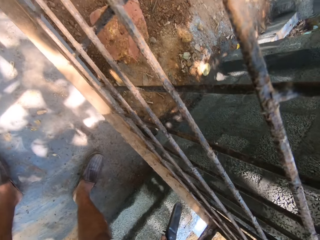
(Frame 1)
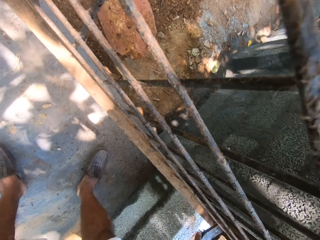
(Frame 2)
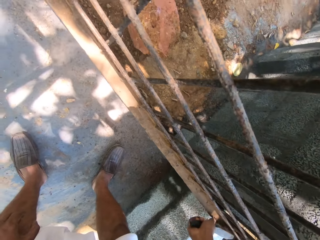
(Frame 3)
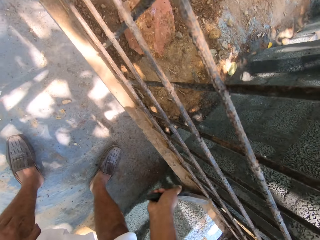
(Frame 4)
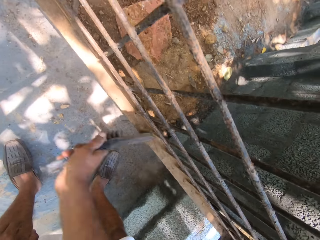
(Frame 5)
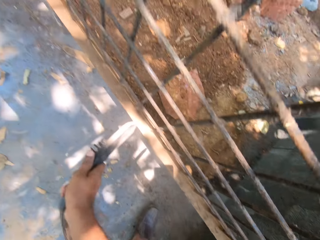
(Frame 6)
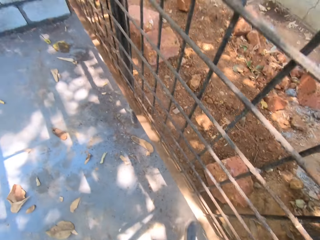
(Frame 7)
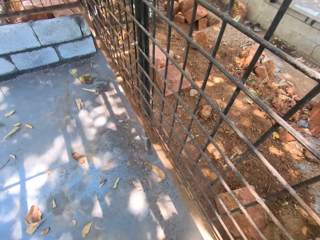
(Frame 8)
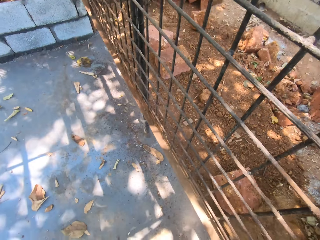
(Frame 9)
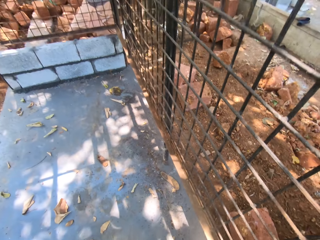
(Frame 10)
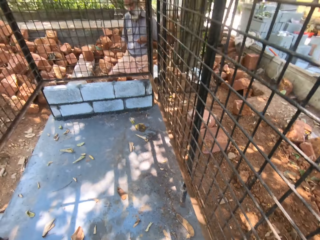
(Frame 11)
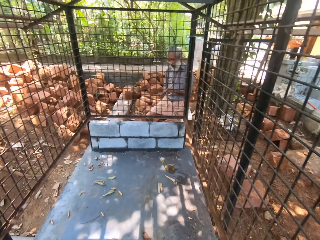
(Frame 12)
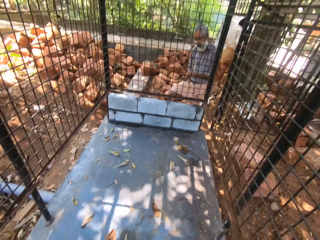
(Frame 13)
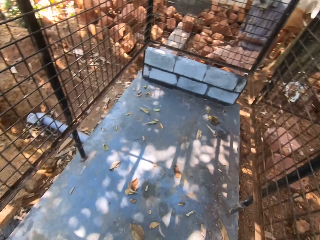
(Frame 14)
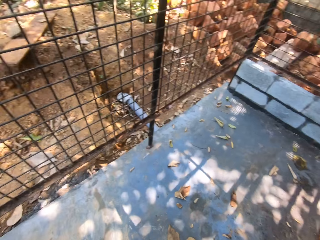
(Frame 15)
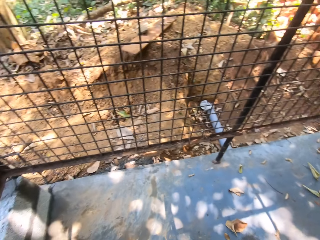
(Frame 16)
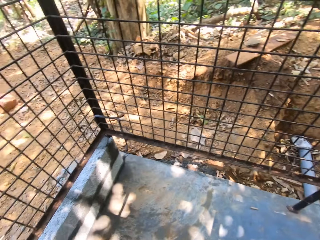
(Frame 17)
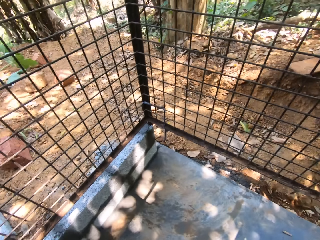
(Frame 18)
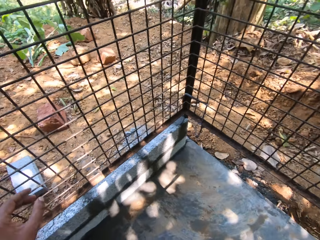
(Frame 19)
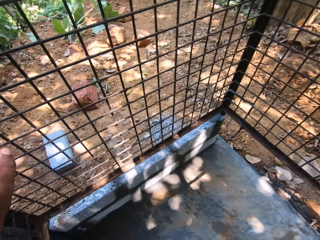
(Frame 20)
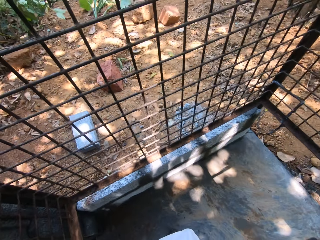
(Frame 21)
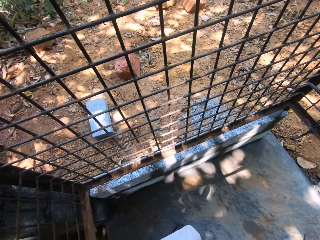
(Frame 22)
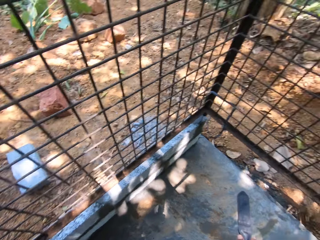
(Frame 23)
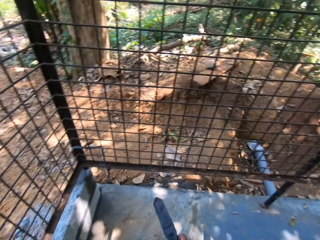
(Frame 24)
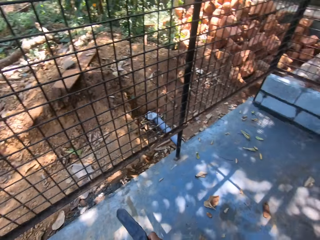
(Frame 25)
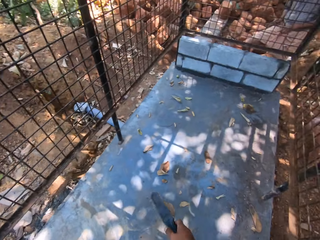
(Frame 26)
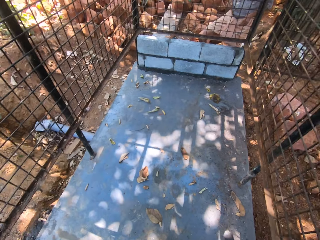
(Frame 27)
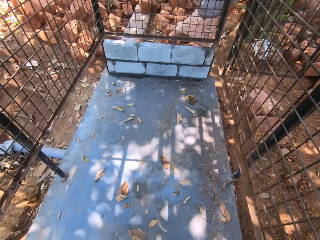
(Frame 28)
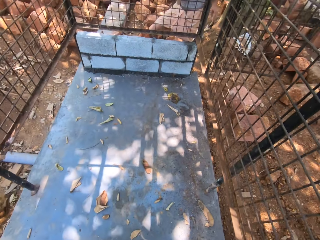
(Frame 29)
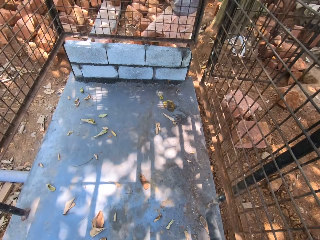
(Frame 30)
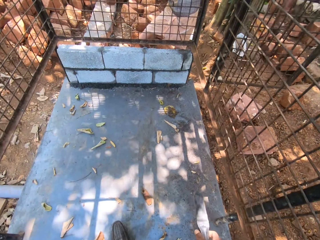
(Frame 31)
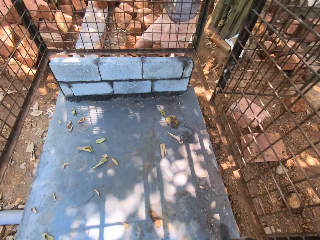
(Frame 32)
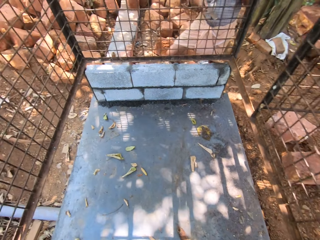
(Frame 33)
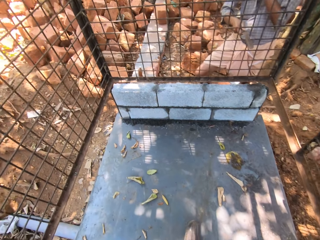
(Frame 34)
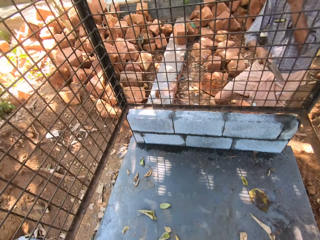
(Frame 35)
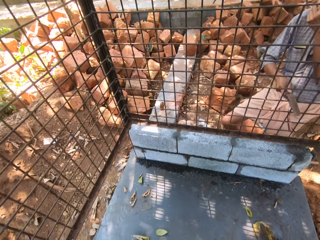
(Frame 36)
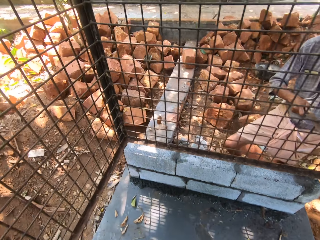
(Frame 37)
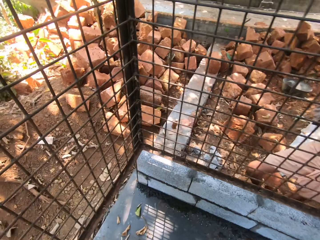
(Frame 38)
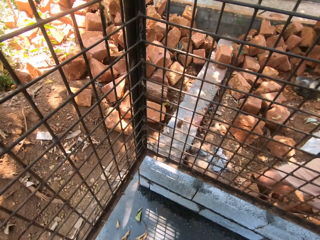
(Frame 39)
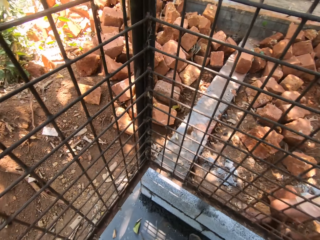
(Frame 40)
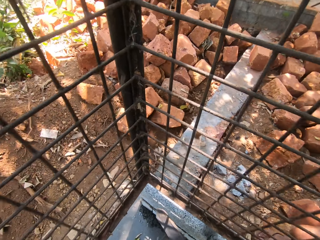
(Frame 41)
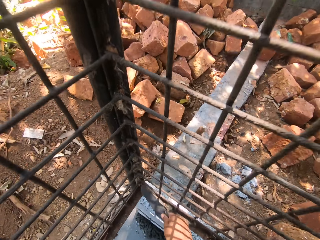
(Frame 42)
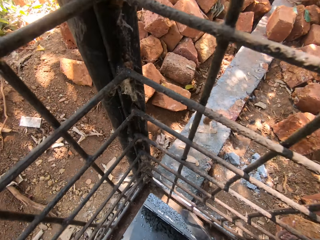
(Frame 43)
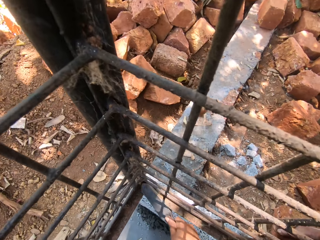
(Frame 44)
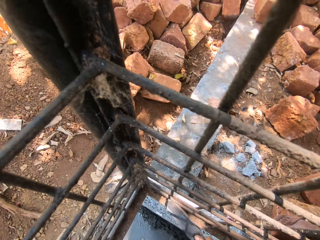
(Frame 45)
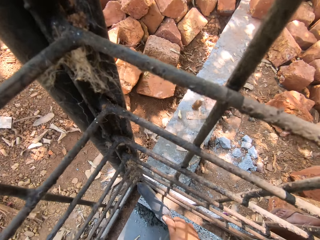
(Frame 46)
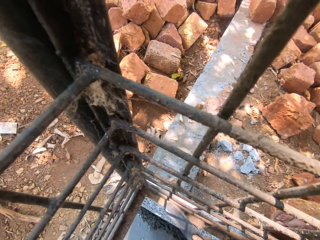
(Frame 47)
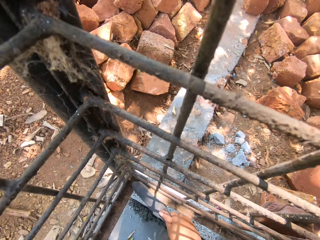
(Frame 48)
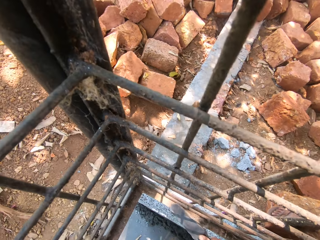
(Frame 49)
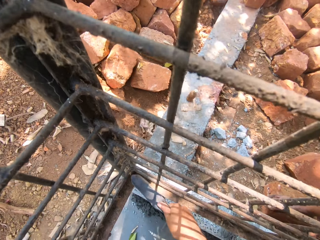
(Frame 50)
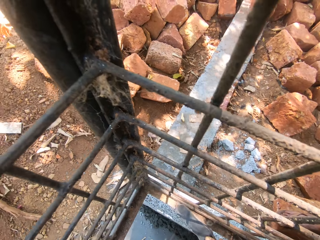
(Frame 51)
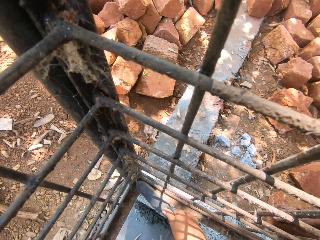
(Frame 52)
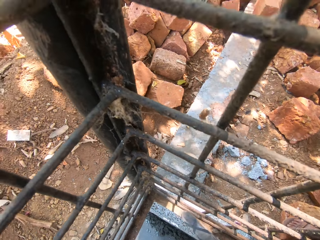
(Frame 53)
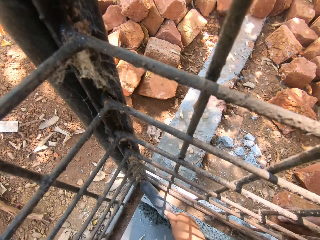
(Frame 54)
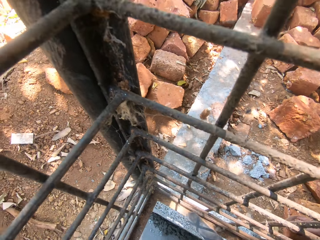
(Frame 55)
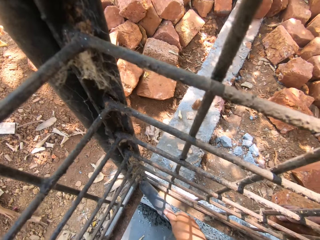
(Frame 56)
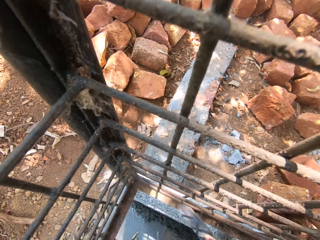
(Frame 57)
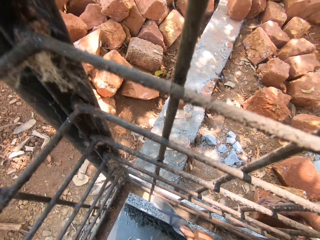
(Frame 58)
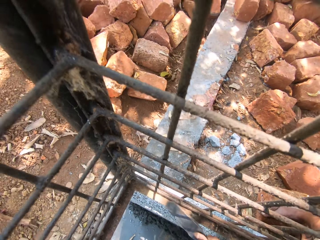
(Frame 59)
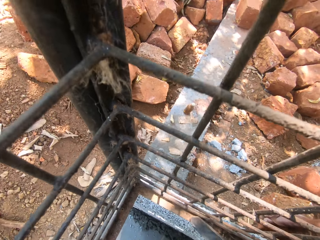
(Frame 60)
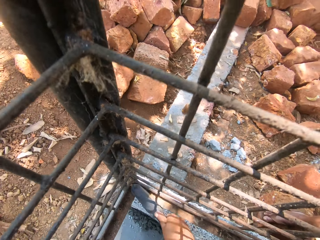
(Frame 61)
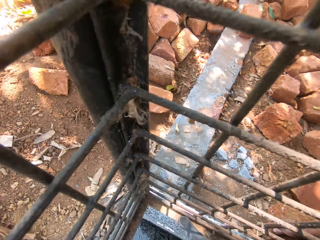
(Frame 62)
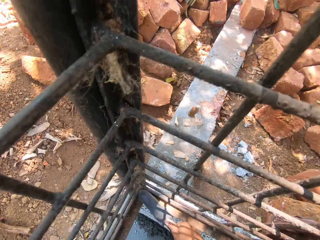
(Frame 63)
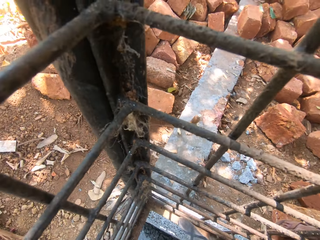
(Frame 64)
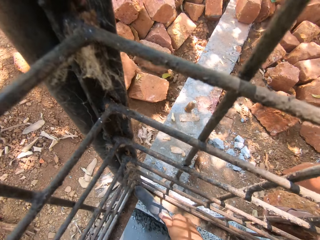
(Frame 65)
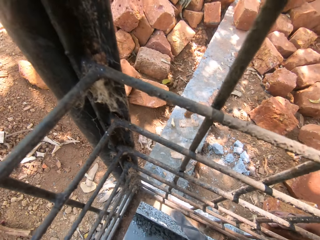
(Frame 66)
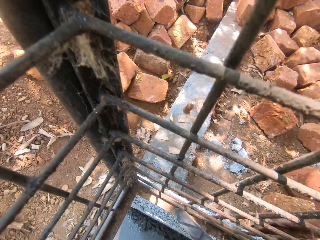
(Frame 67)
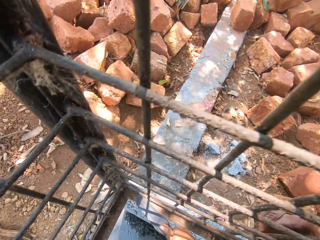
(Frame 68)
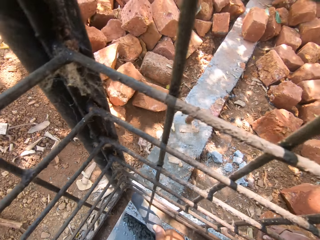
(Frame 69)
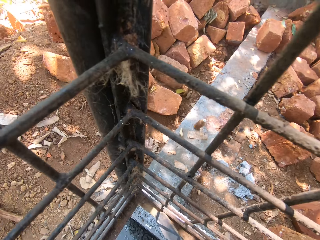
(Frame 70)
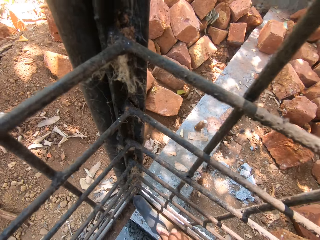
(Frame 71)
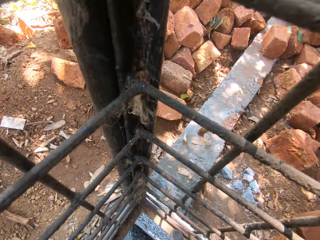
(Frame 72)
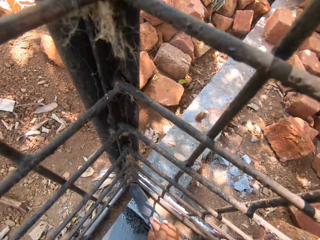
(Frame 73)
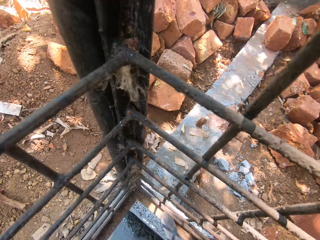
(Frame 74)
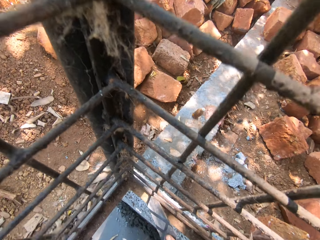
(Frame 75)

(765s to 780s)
The camera wearer looks around. They walk around. They scrape off rust from the metal surface.

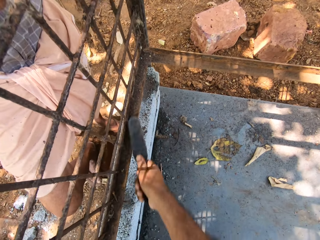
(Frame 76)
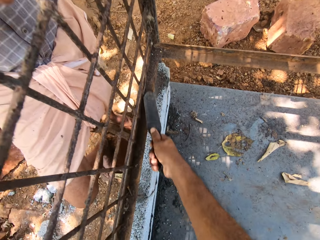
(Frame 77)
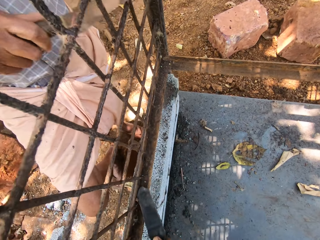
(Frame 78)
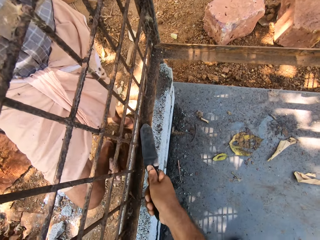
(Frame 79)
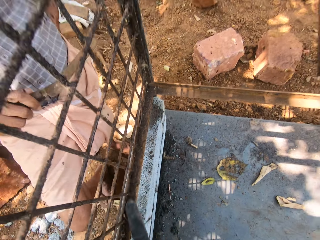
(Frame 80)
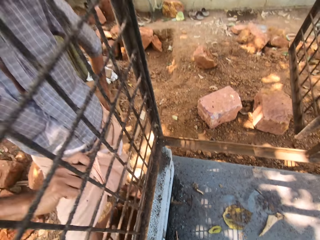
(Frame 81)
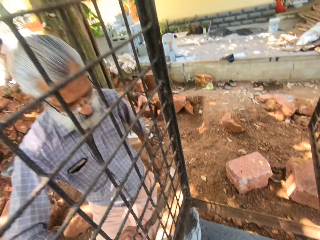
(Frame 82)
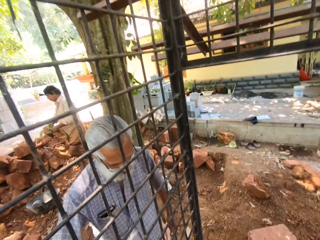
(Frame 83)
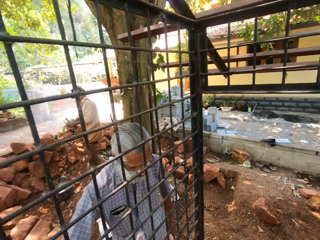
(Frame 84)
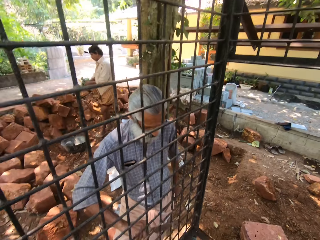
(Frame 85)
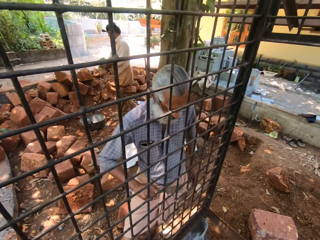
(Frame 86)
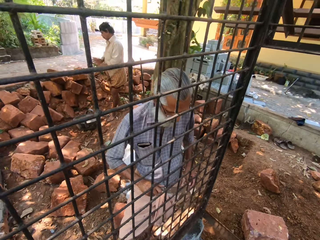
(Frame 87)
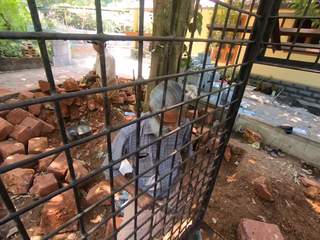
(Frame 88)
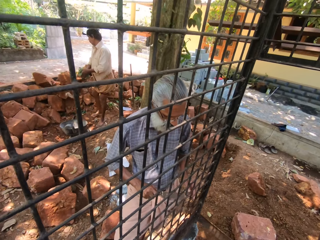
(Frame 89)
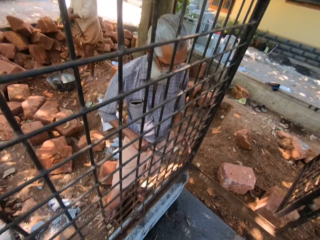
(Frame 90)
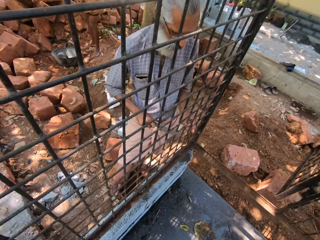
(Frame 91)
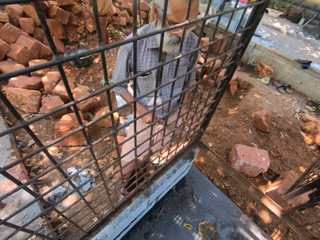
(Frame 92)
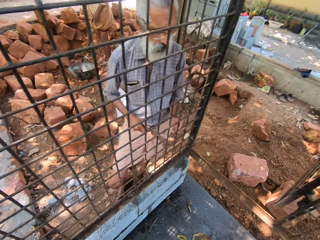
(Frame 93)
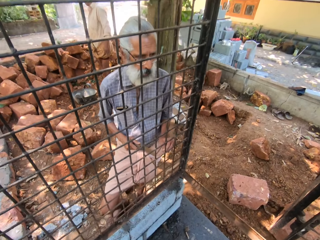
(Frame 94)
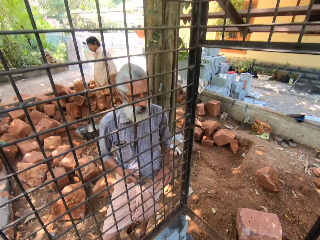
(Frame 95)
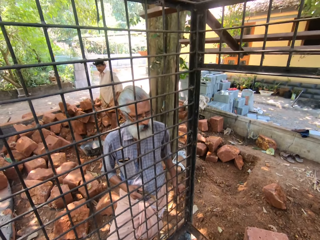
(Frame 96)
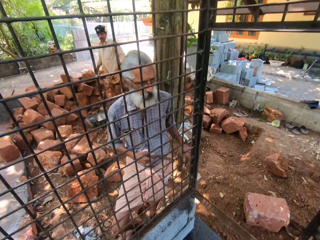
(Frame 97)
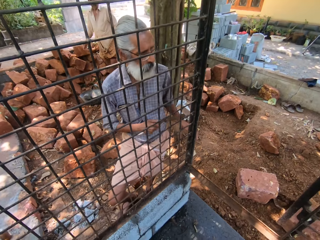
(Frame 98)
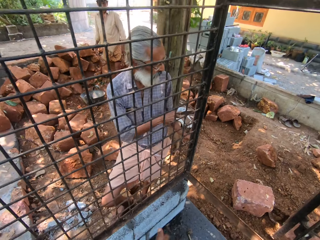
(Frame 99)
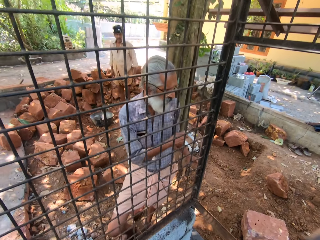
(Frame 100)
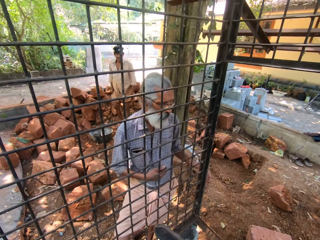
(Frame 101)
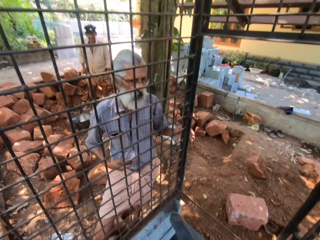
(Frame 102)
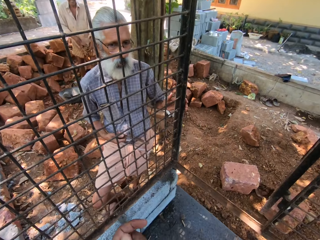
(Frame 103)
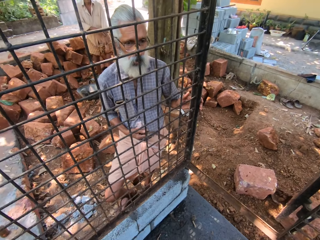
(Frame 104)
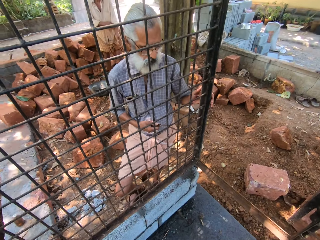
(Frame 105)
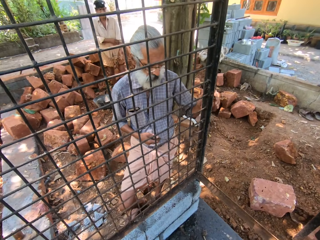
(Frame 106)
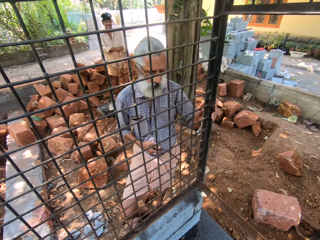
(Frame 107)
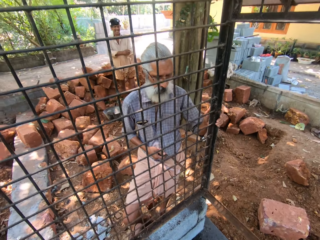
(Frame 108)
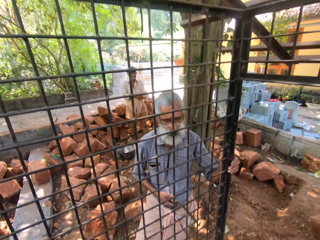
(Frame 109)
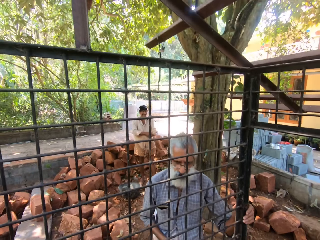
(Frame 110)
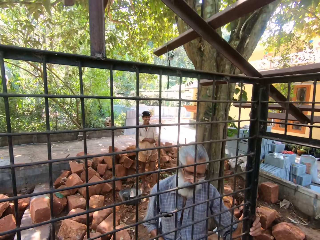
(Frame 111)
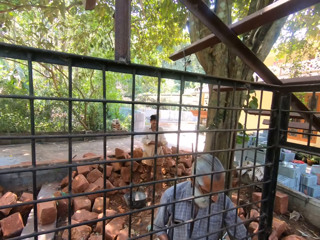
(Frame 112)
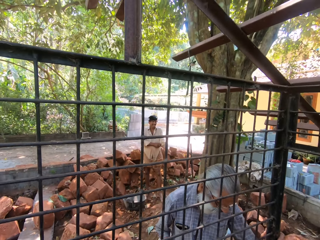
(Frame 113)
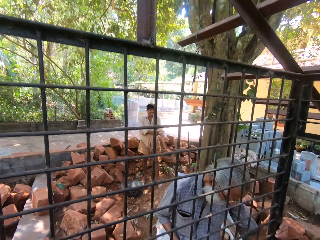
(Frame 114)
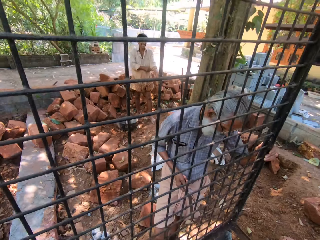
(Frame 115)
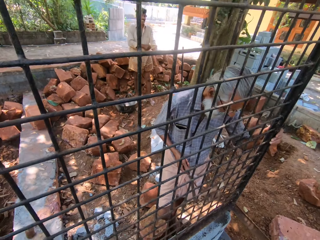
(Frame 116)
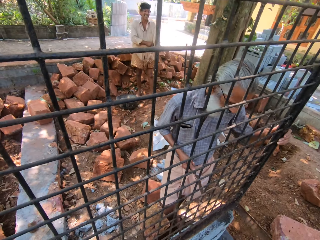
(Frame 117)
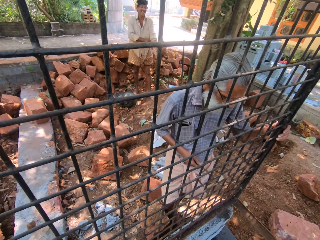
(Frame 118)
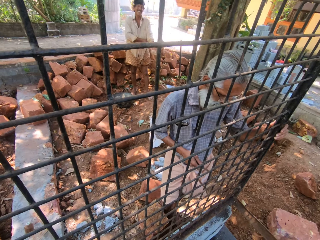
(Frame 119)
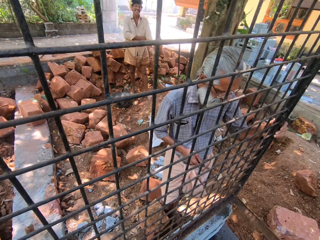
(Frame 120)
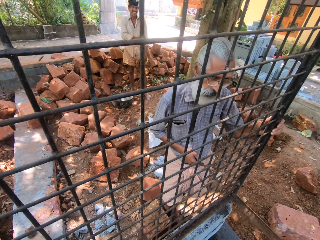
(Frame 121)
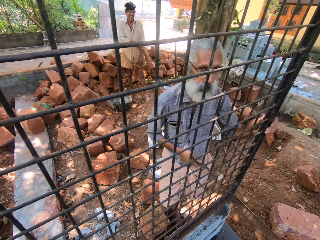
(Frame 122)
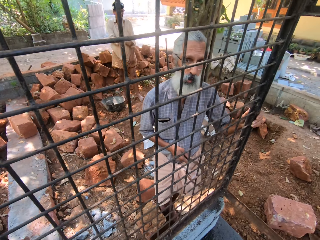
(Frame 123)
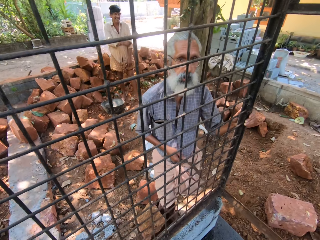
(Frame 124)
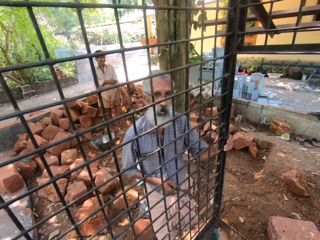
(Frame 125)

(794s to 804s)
The camera wearer interacts with a person. They look around.
